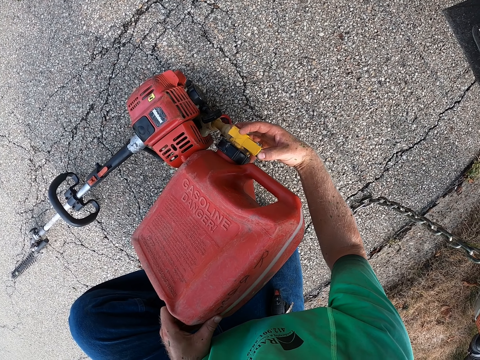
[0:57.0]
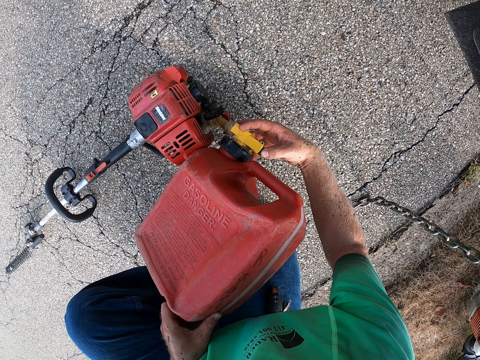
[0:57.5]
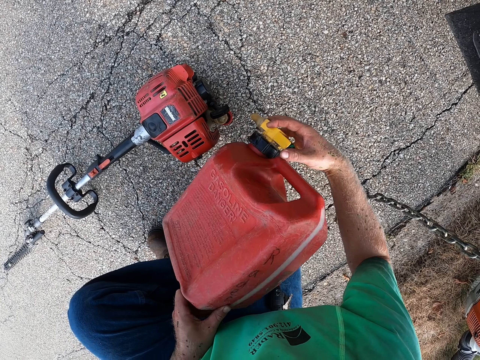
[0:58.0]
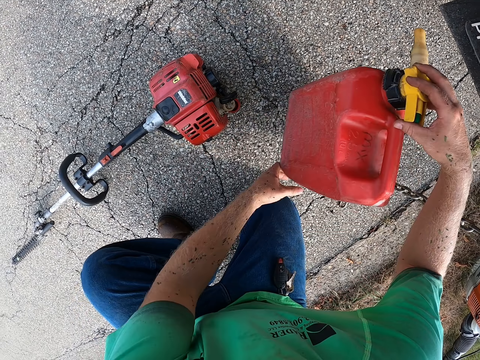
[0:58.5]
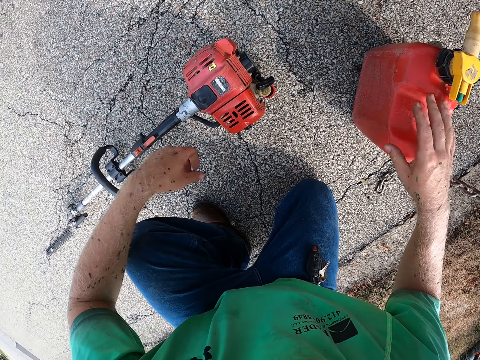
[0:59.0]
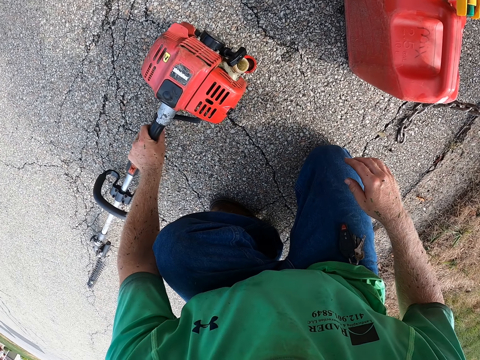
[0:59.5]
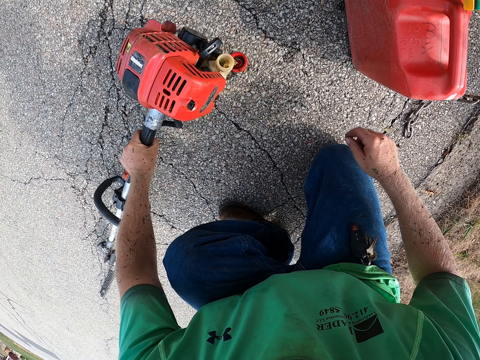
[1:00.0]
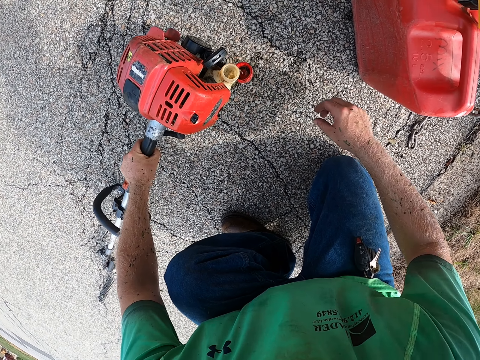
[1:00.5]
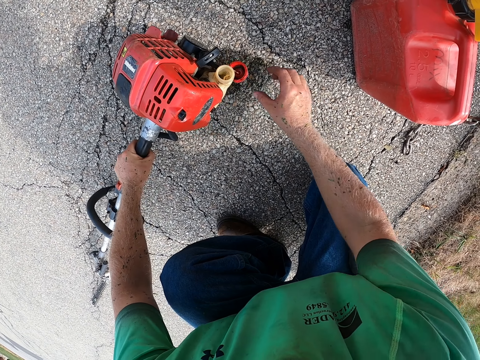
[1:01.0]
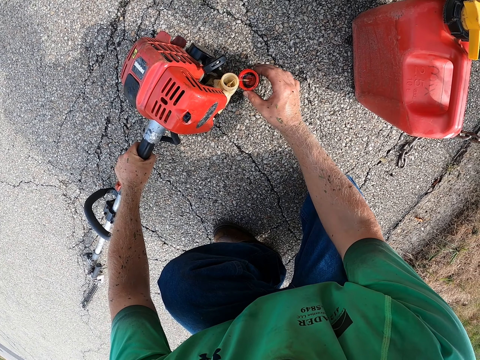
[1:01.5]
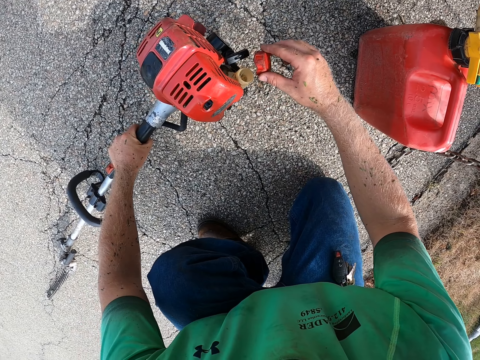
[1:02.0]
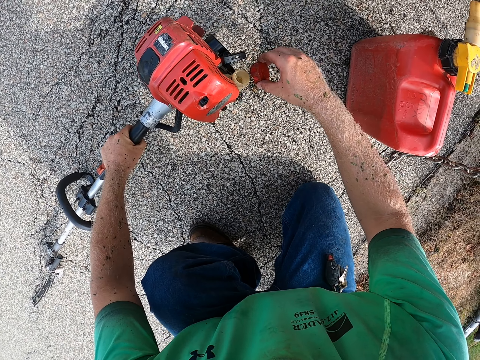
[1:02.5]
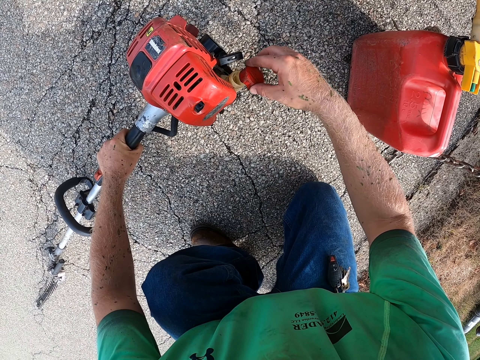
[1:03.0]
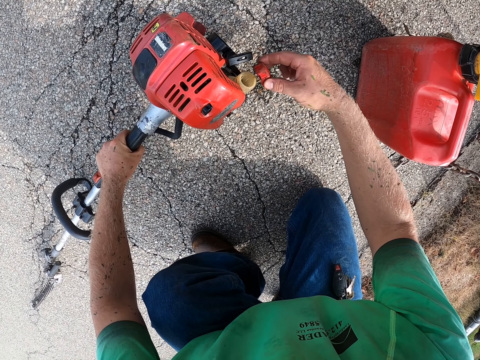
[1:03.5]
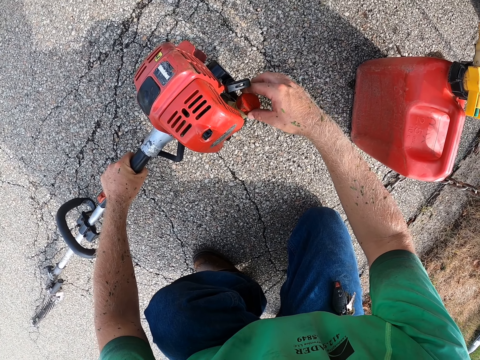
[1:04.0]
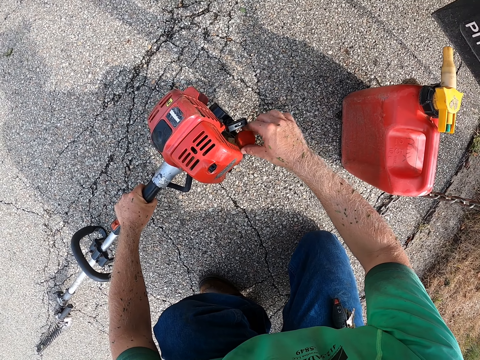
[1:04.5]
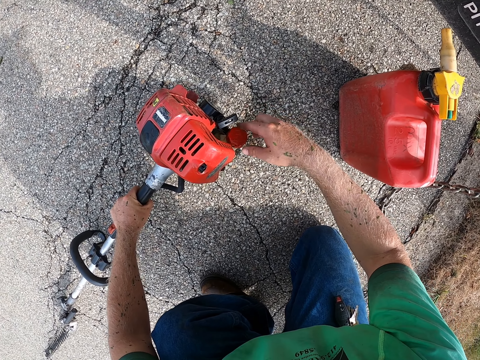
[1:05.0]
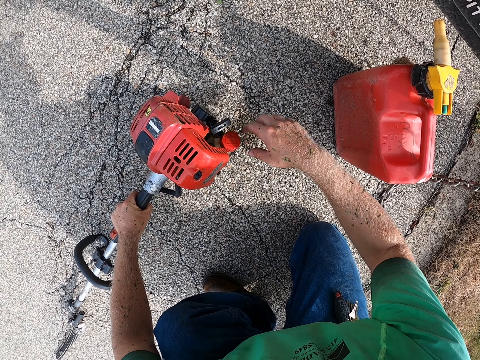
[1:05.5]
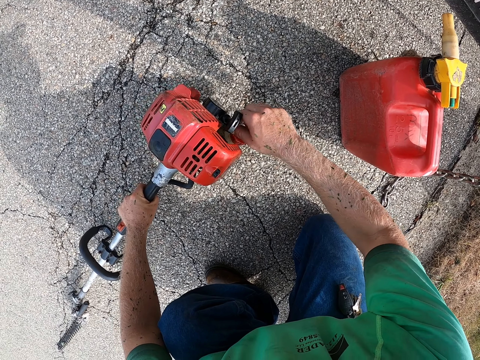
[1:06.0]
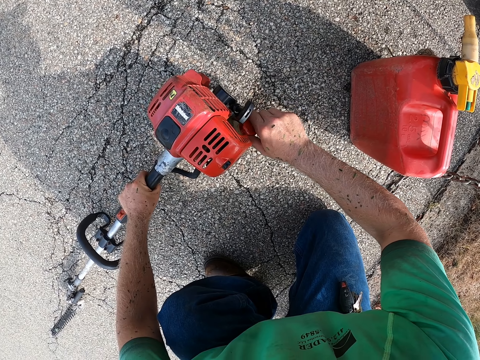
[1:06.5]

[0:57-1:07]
The camera wearer drops the keg on the ground with both hands. He holds the garden trimmer with both hands. He moves the machine. He covers the fuel tank of the garden trimmer with a lid with his right hand.

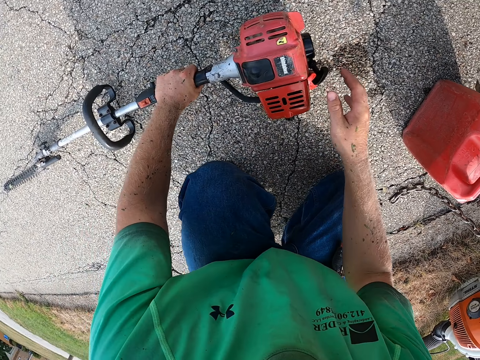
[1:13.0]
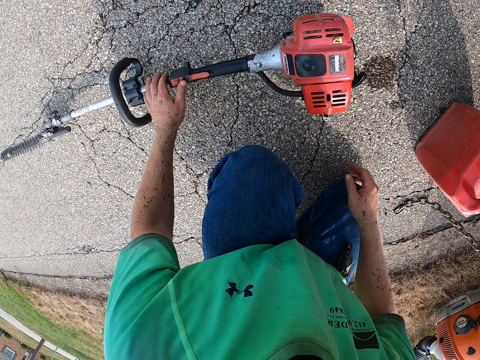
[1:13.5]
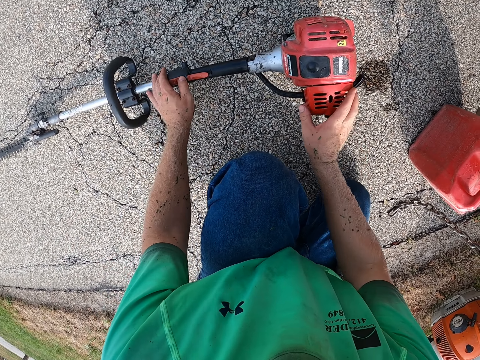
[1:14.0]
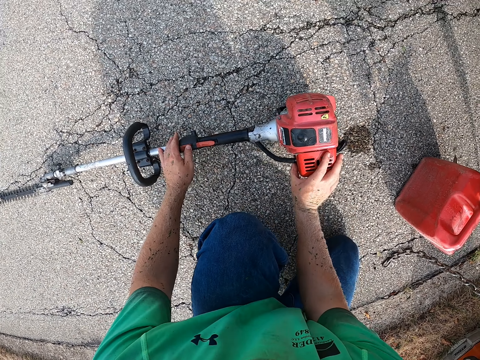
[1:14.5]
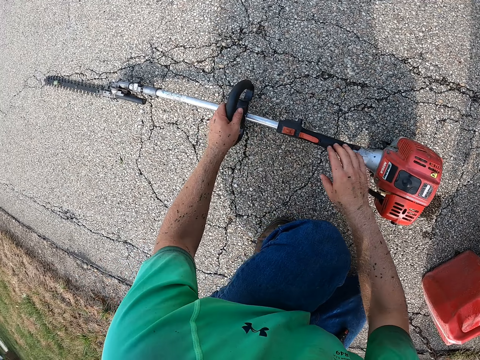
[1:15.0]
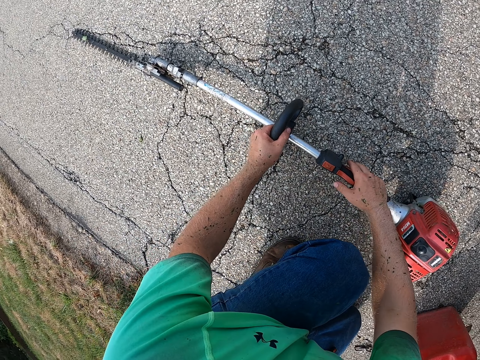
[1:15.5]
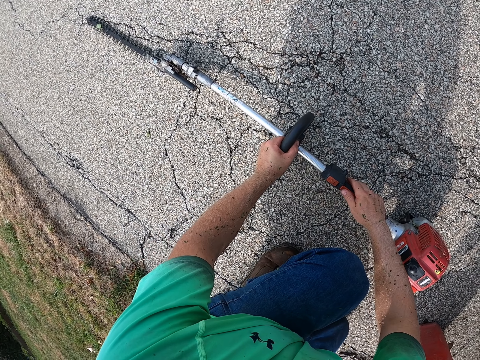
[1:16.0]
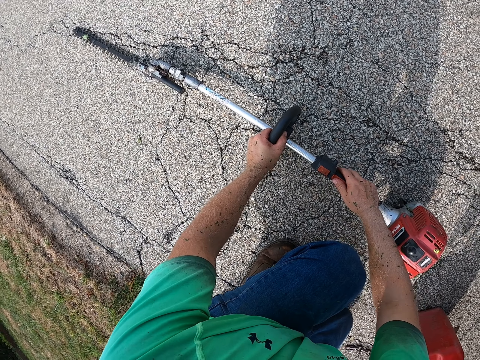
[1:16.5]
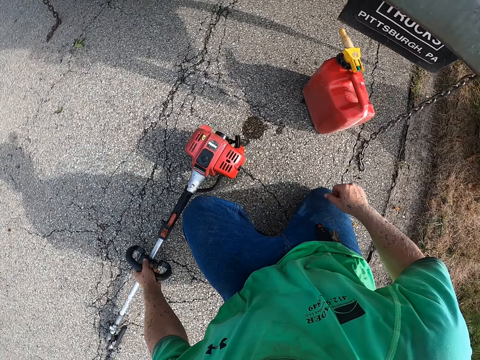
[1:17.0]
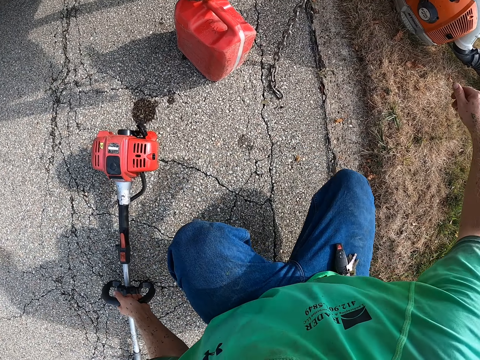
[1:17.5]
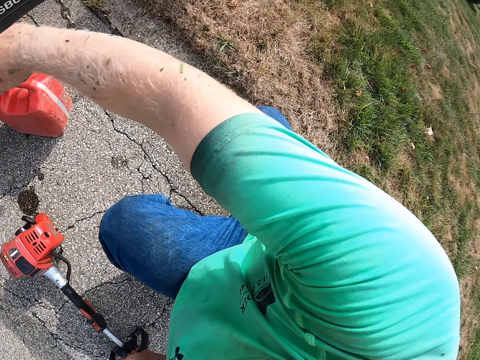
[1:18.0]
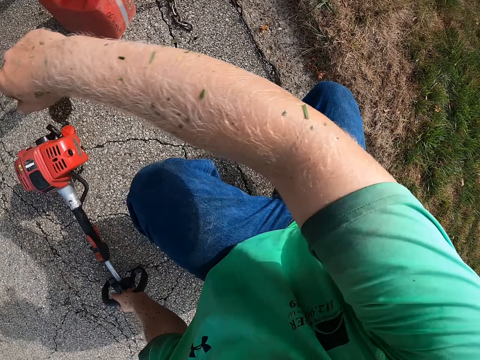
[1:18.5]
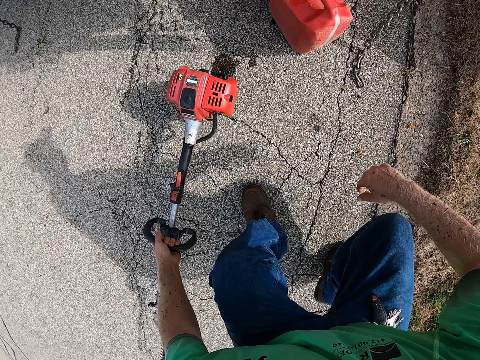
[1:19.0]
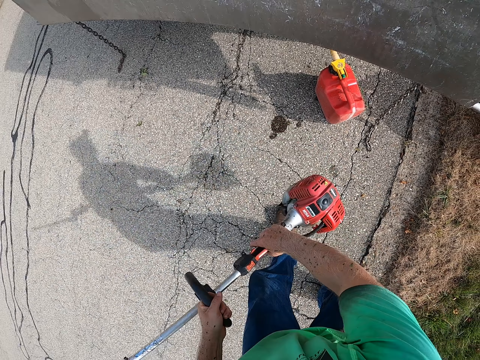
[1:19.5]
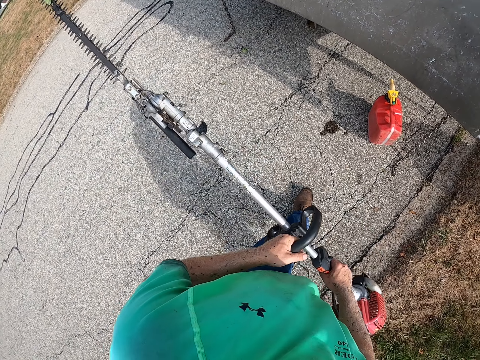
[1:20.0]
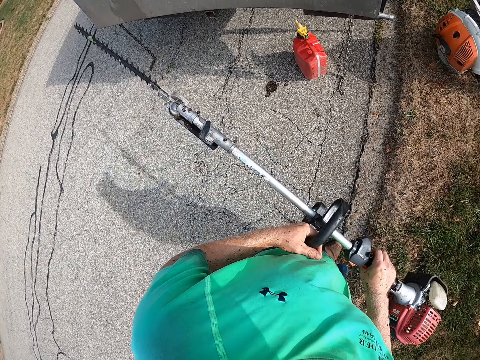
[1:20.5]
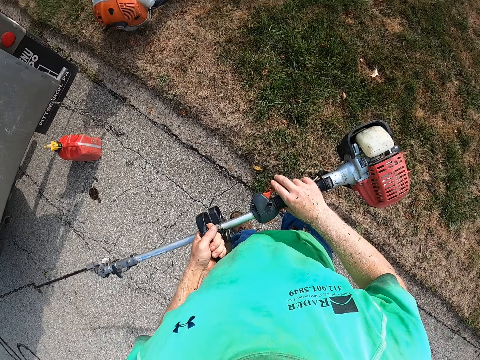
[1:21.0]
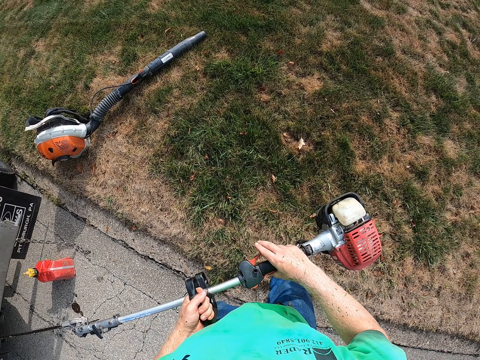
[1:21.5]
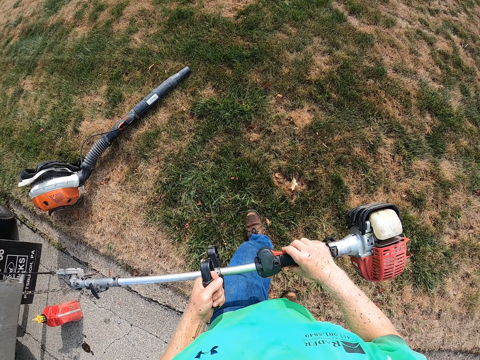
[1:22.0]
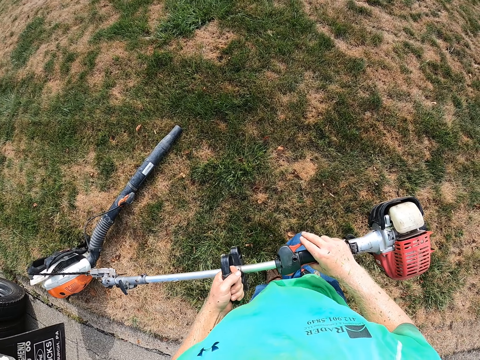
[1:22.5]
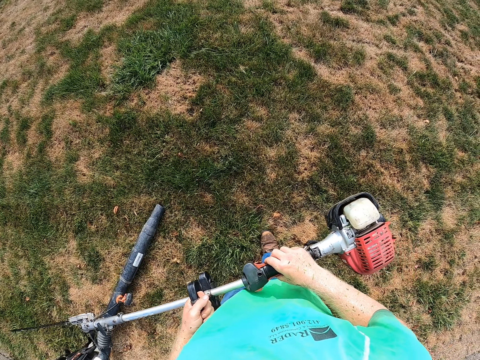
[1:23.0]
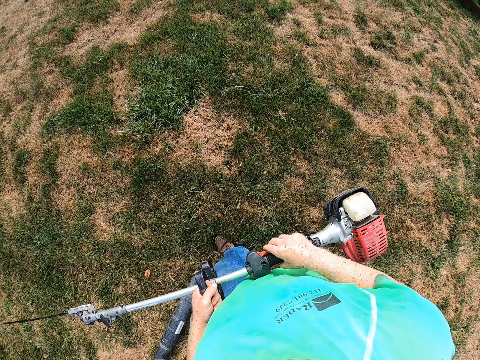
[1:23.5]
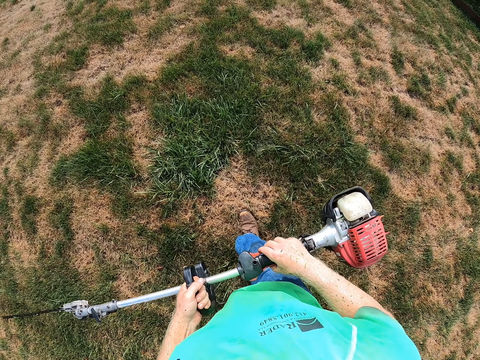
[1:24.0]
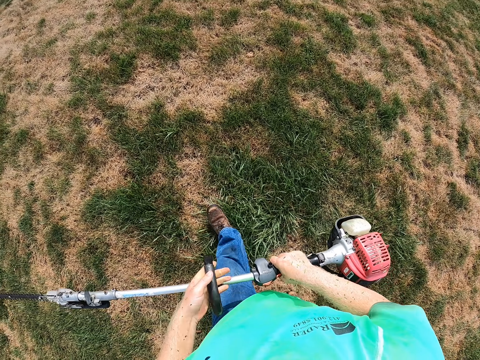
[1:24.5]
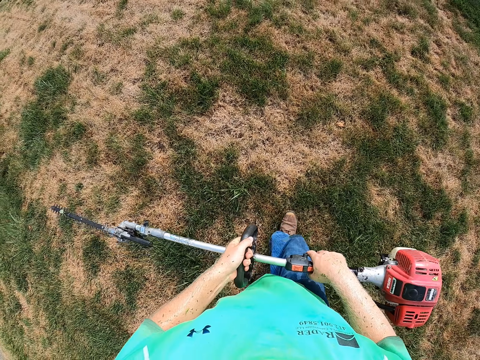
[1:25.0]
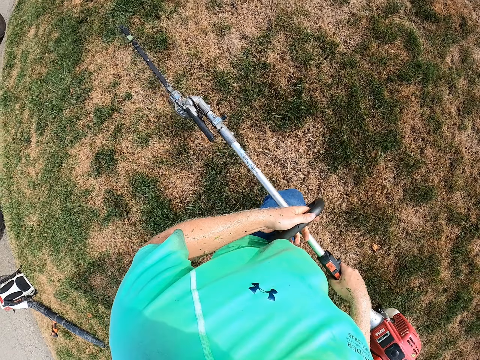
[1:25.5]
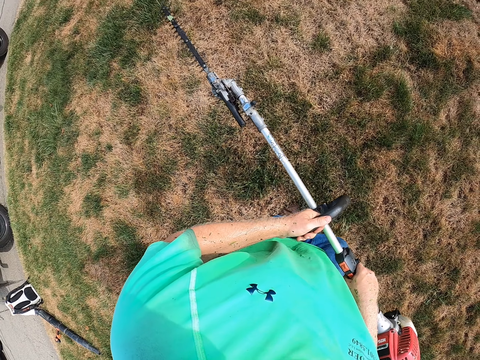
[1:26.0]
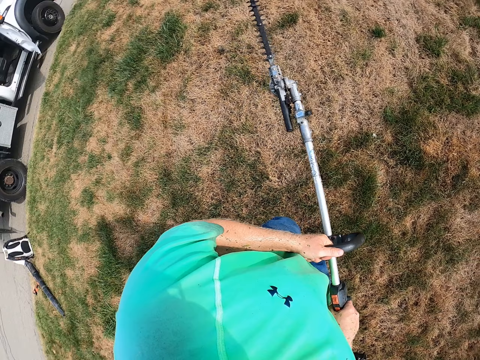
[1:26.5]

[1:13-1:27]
The camera wearer places his left hand on the machine and holds the machine with both hands. He stretches his body. He picks the garden trimmer from the ground with his left hand. He holds the garden trimmer with both hands. He walks with the machine.
